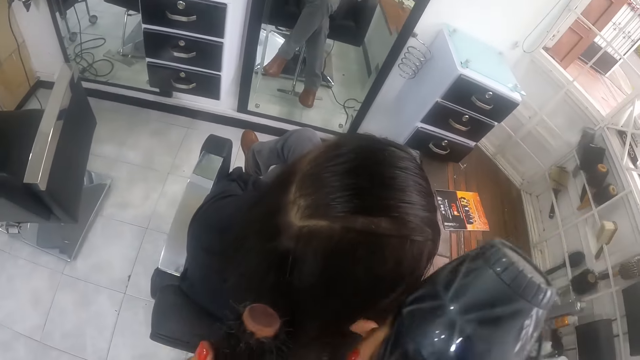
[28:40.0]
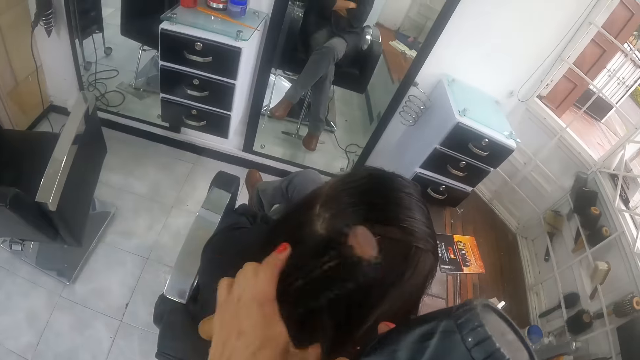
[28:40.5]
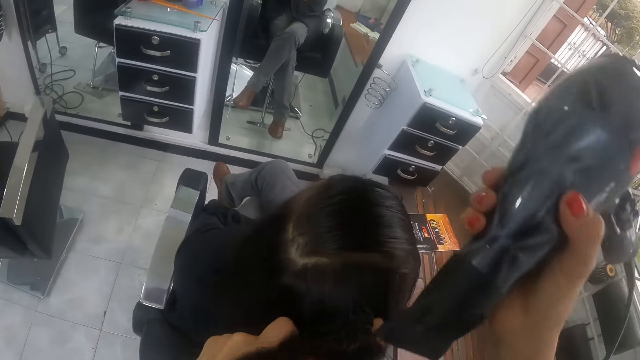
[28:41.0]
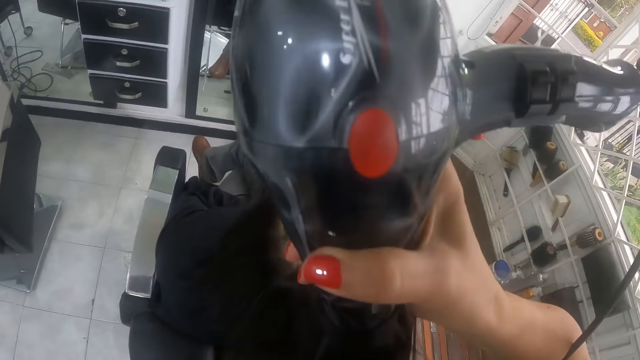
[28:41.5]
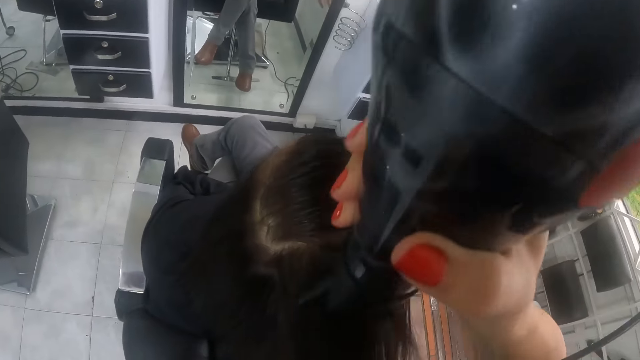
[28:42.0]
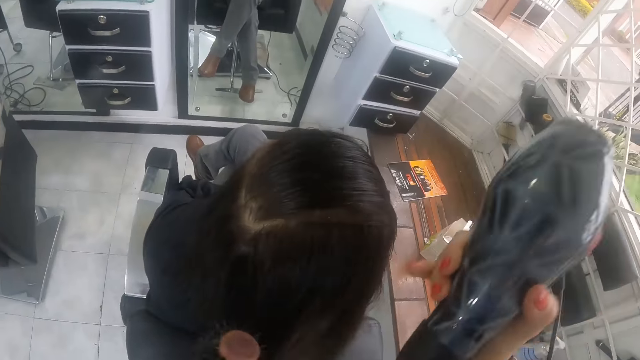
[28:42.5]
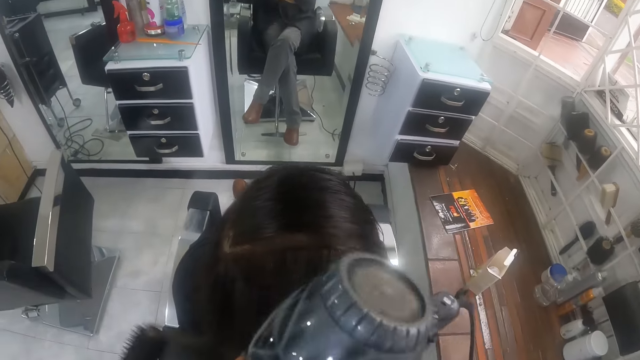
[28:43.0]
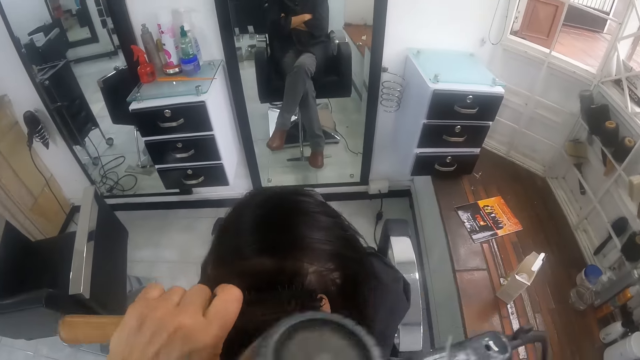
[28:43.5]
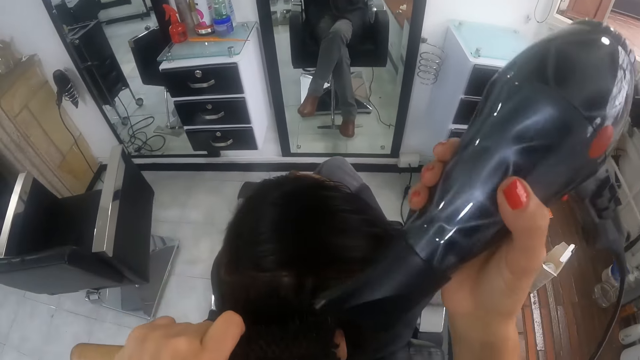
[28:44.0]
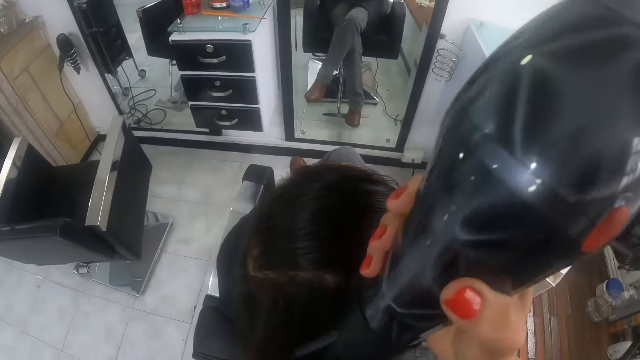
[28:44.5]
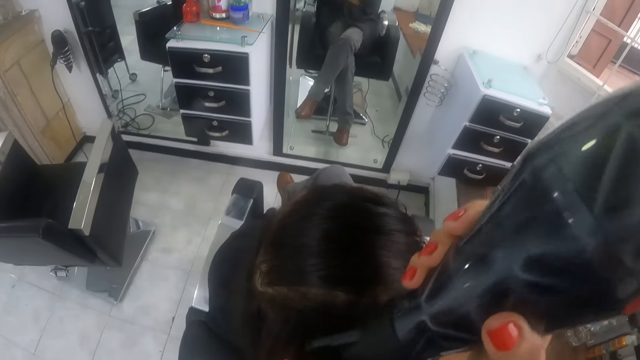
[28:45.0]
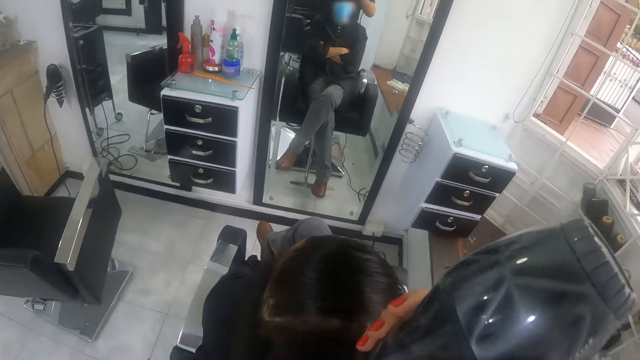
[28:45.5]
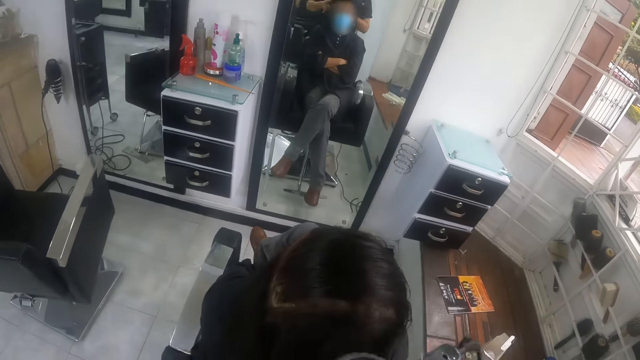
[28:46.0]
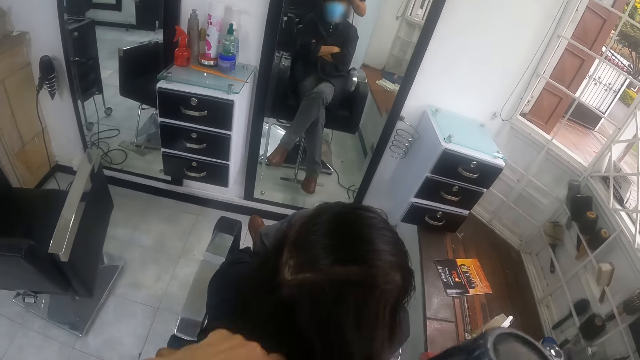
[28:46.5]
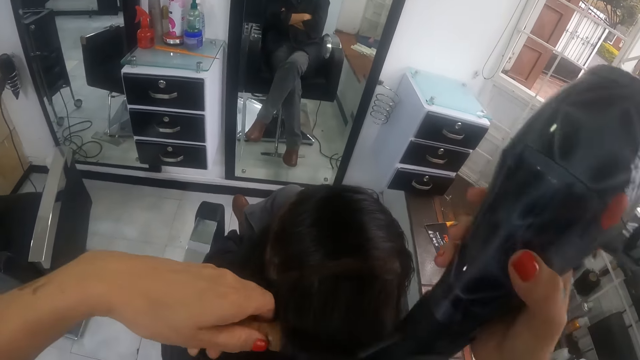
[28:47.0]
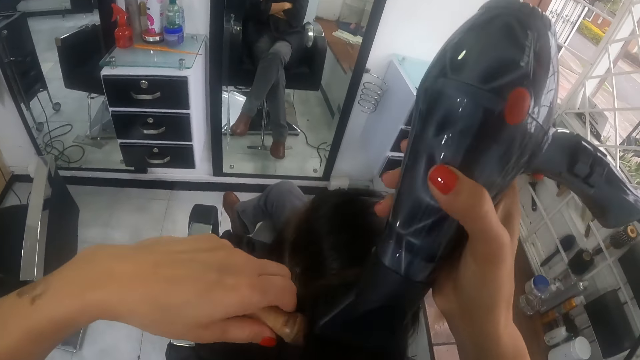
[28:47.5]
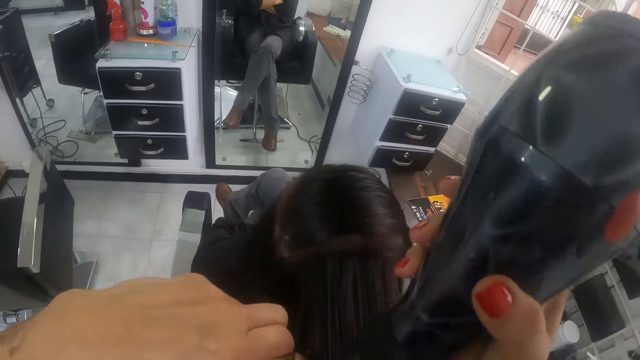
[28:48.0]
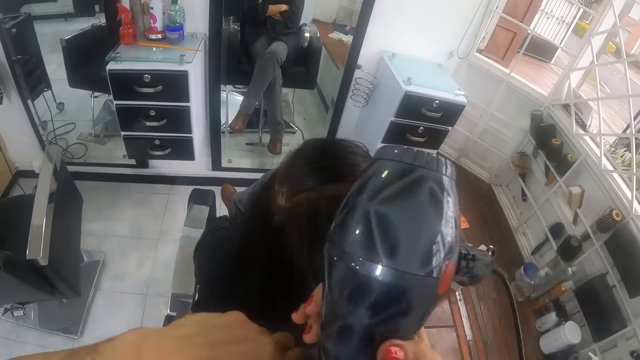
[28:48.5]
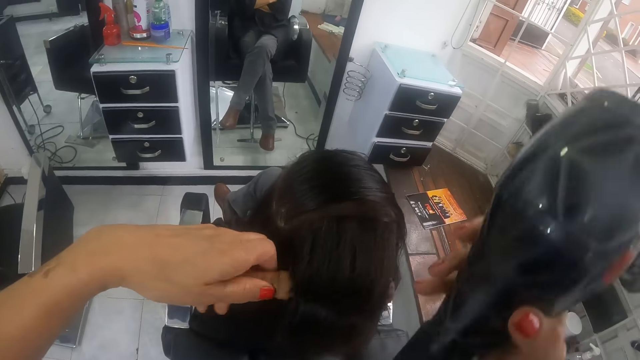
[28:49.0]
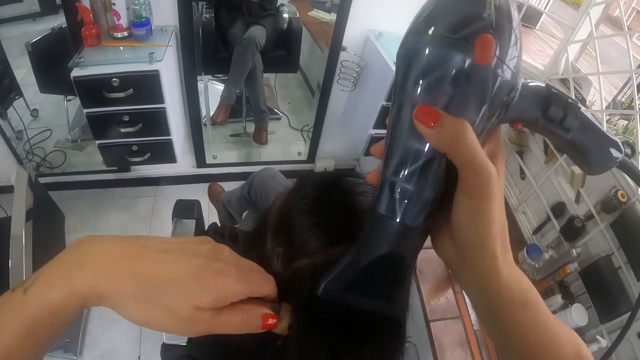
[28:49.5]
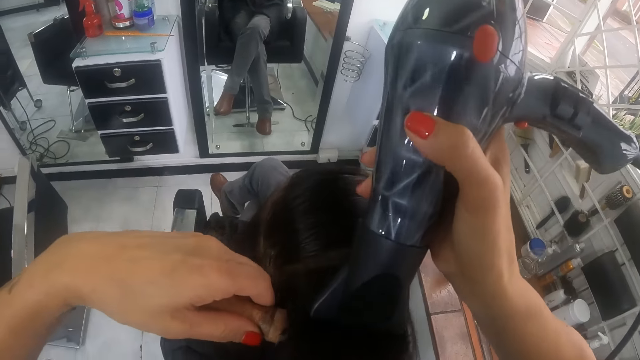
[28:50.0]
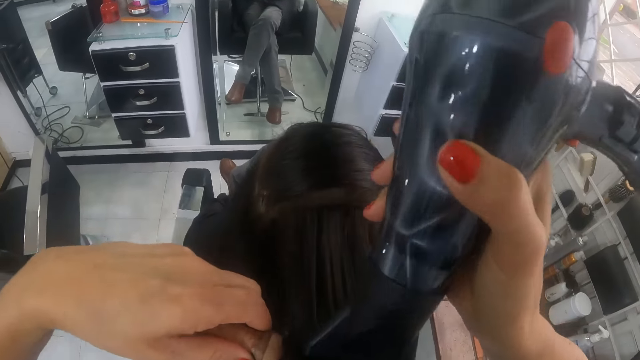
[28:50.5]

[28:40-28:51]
The camera wearer pulls the portion of the hair of the man from the round brush in her left hand with her right hand. She straightens the portion of the hair of the man from her right hand with the round brush in her left hand. She uses the hair dryer in her right hand on the portion of the hair of the man. She pulls the portion of the hair of the man from the round brush in her left hand with her right hand. She straightens the portion of the hair of the man from her right hand with the round brush in her left hand. She uses the hair dryer in her right hand on the portion of the hair of the man. She pulls the portion of the hair of the man from the round brush in her left hand with her right hand. She straightens the portion of the hair of the man from her right hand with the round brush in her left hand. She uses the hair dryer in her right hand on the portion of the hair of the man. She pulls the portion of the hair of the man from the round brush in her left hand with her right hand. She straightens the portion of the hair of the man from her right hand with the round brush in her left hand. She uses the hair dryer in her right hand on the portion of the hair of the man.

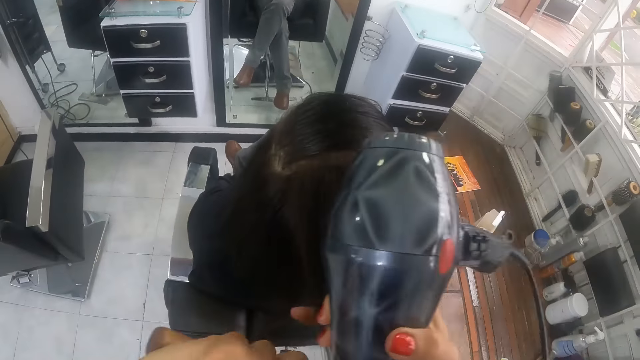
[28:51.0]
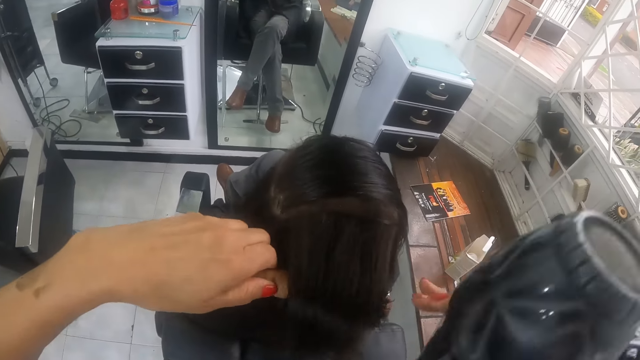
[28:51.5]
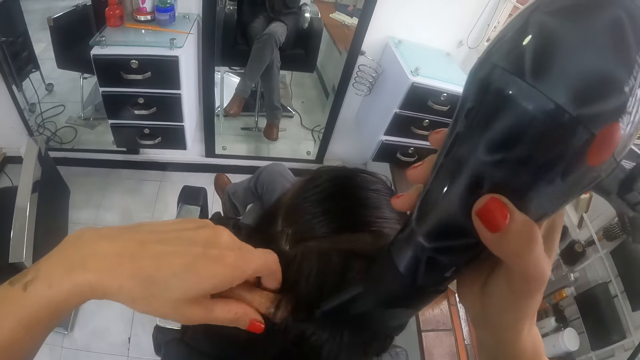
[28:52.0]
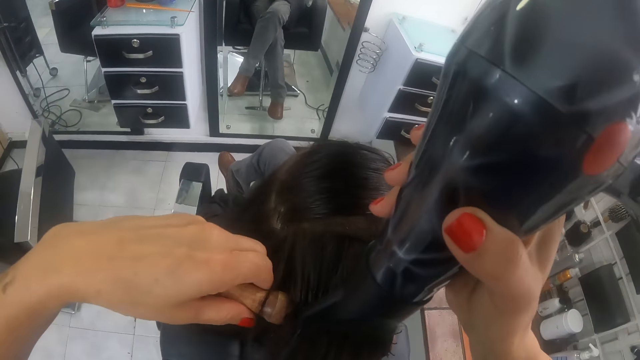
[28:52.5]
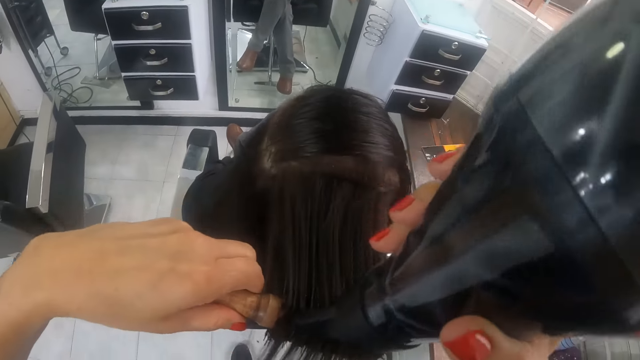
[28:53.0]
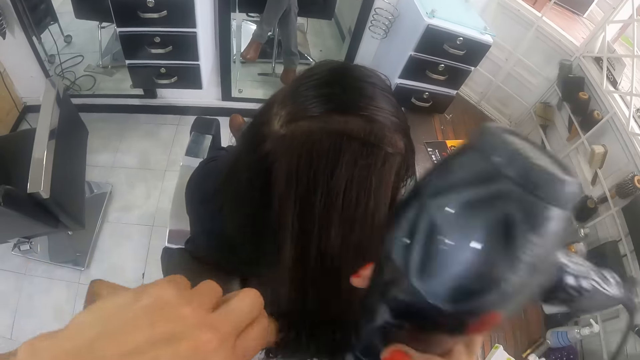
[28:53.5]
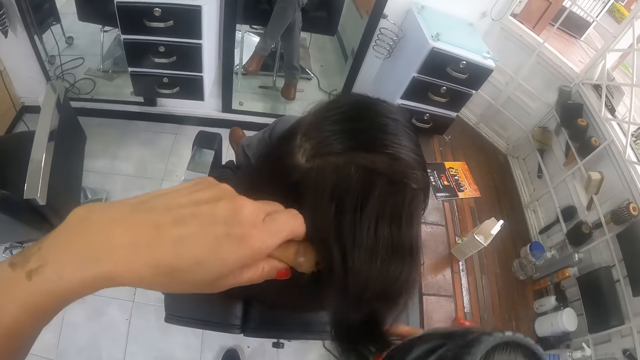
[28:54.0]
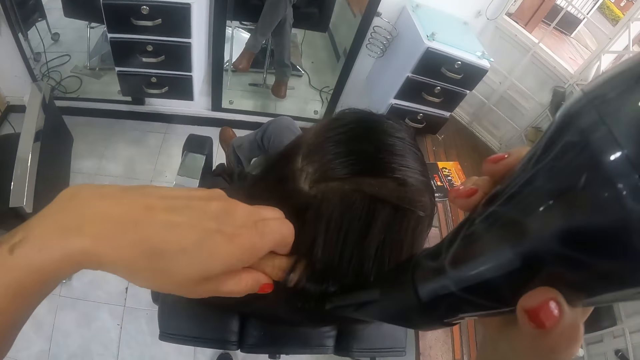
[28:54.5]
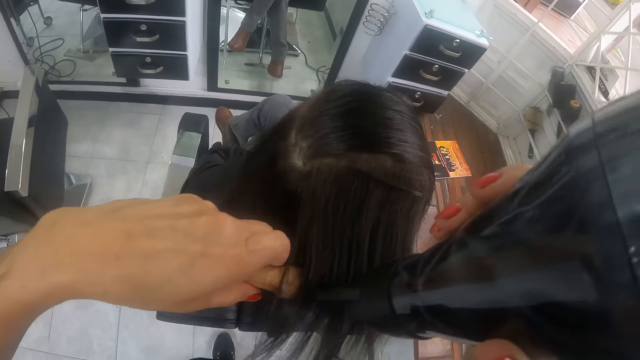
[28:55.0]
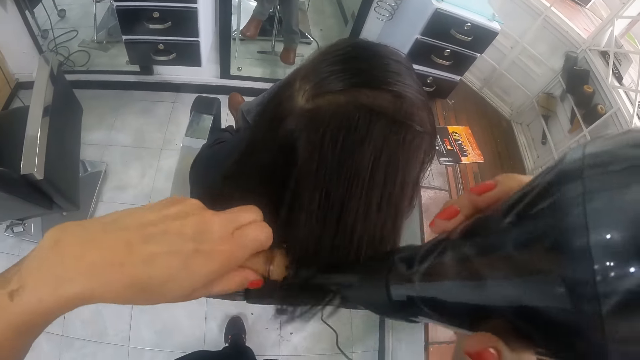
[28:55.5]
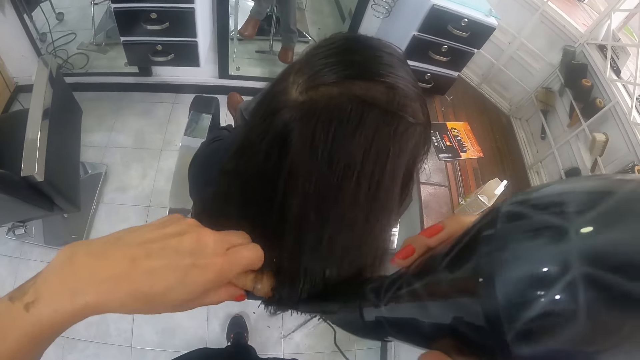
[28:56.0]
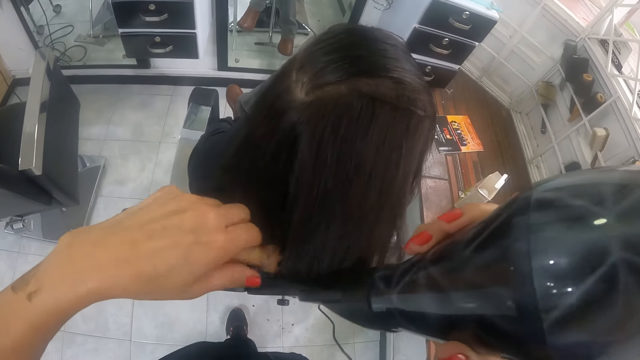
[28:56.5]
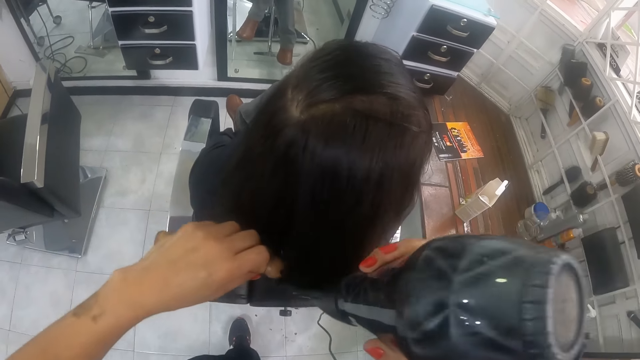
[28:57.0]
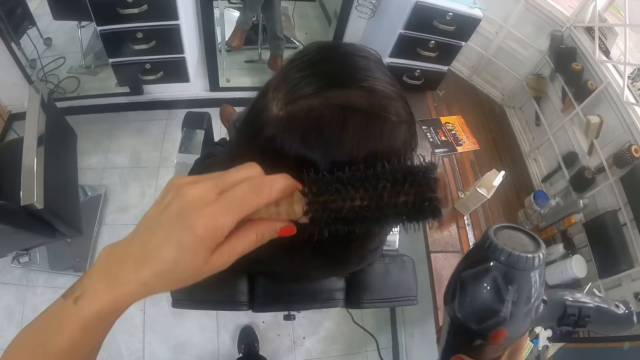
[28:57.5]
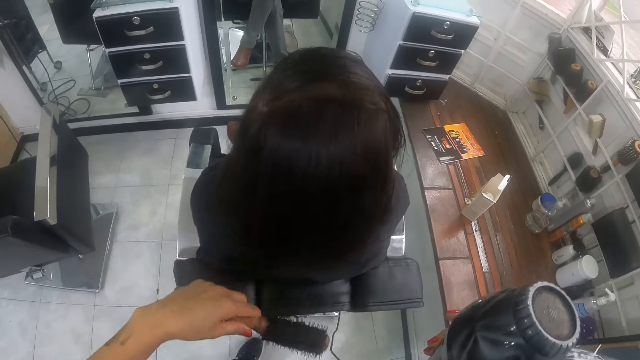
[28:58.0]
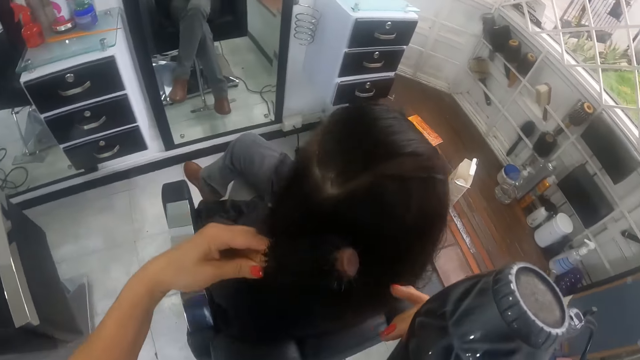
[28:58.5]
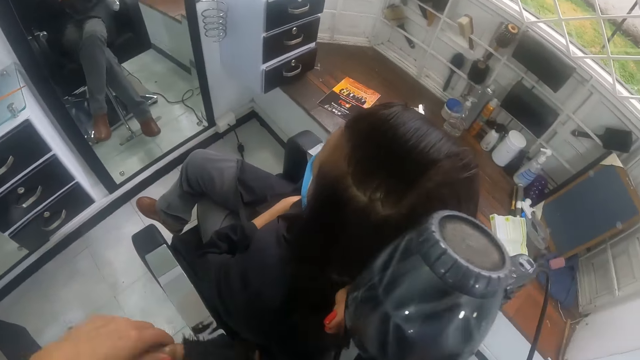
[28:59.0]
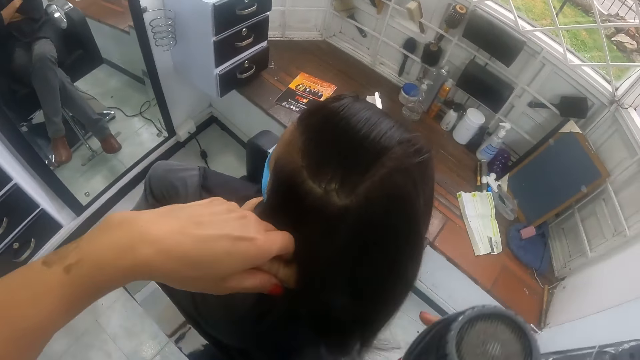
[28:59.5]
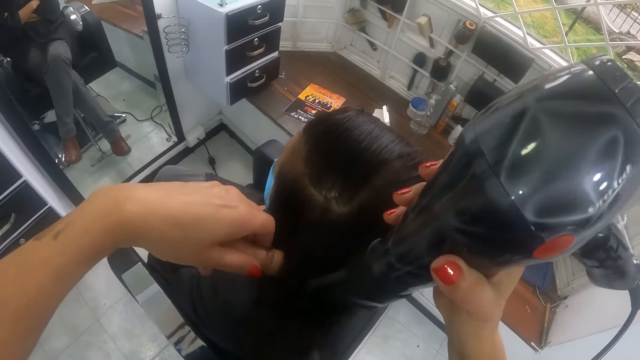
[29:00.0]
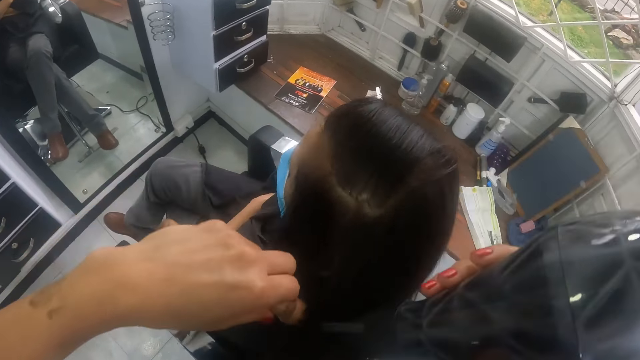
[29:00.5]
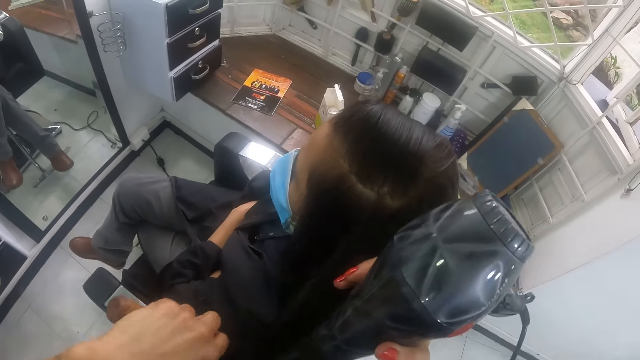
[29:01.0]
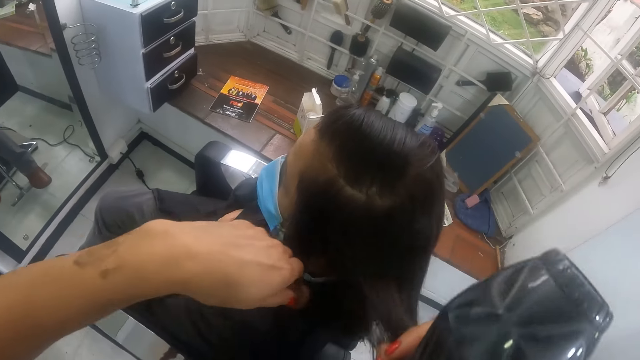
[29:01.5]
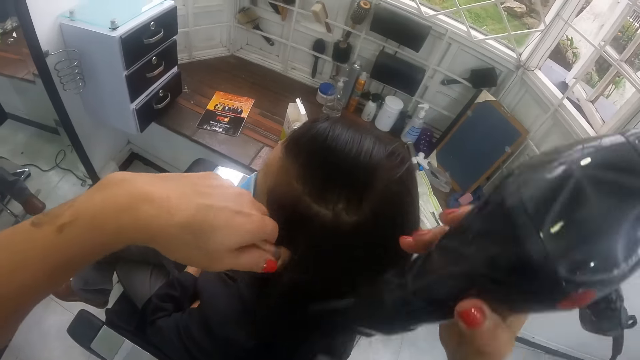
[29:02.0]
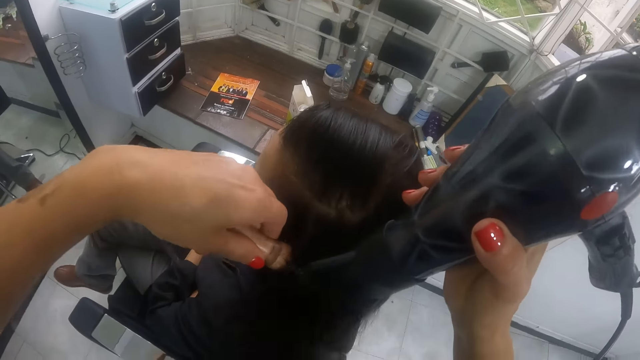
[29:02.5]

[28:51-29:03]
The camera wearer pulls the portion of the hair of the man from the round brush in her left hand with her right hand. She straightens the portion of the hair of the man from her right hand with the round brush in her left hand. She uses the hair dryer in her right hand on the portion of the hair of the man. She pulls the portion of the hair of the man from the round brush in her left hand with her right hand. She straightens the portion of the hair of the man from her right hand with the round brush in her left hand. She uses the hair dryer in her right hand on the portion of the hair of the man. She brushes the hair of the man with the round brush in her left hand. She pulls a portion of the hair of the man with her right hand. She straightens the portion of the hair of the man from her right hand with the round brush in her left hand. She uses the hair dryer in her right hand on the portion of the hair of the man. She pulls the portion of the hair of the man from the round brush in her left hand with her right hand. She straightens the portion of the hair of the man from her right hand with the round brush in her left hand. She uses the hair dryer in her right hand on the portion of the hair of the man.
